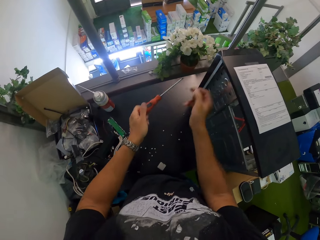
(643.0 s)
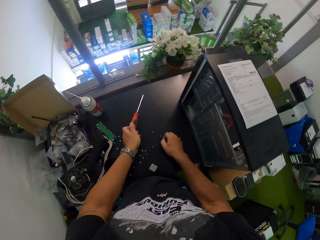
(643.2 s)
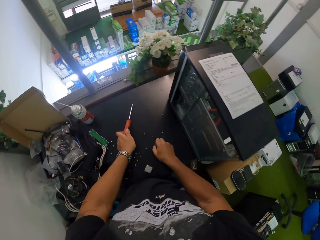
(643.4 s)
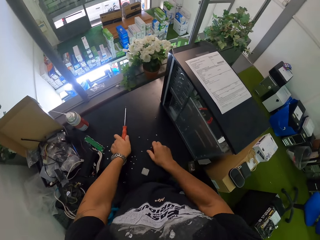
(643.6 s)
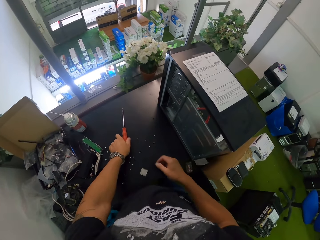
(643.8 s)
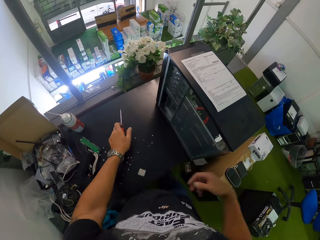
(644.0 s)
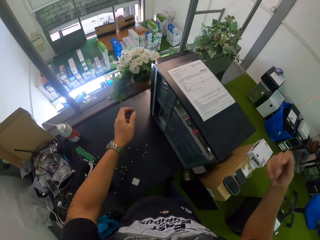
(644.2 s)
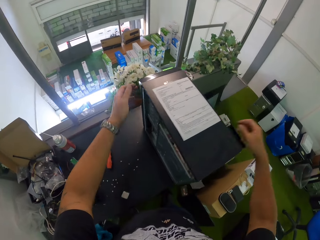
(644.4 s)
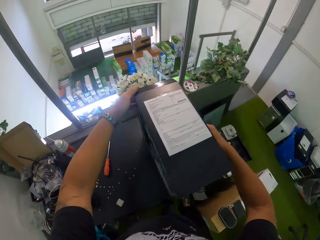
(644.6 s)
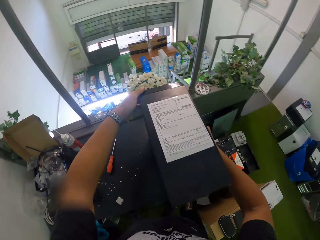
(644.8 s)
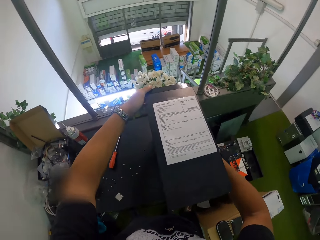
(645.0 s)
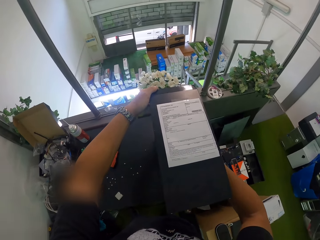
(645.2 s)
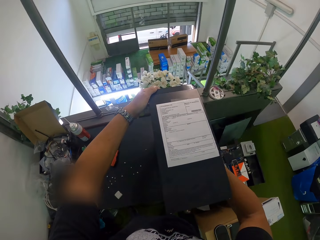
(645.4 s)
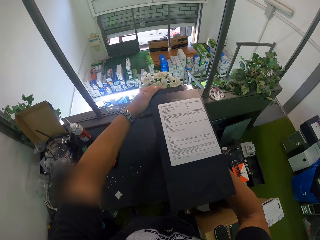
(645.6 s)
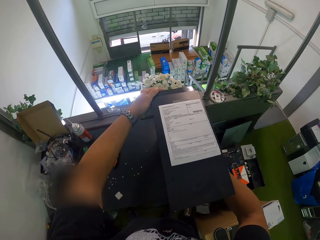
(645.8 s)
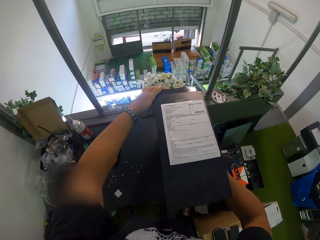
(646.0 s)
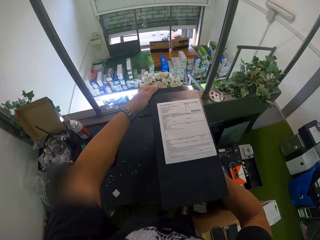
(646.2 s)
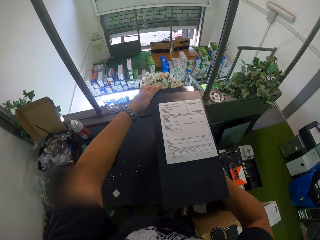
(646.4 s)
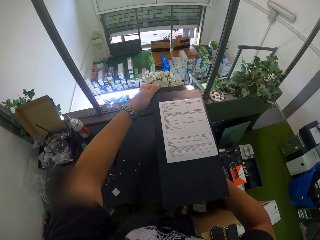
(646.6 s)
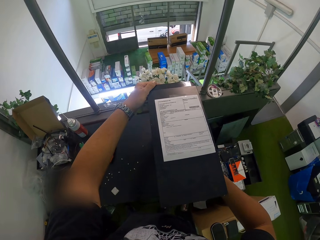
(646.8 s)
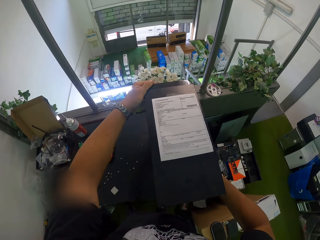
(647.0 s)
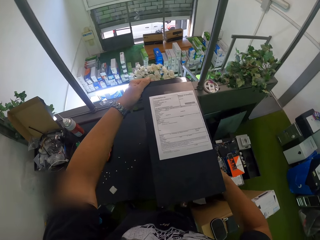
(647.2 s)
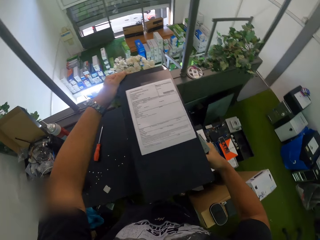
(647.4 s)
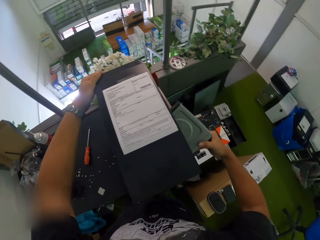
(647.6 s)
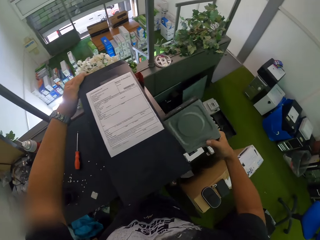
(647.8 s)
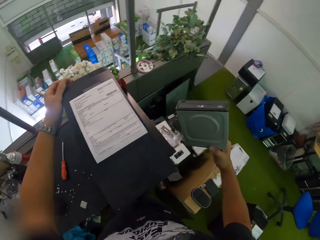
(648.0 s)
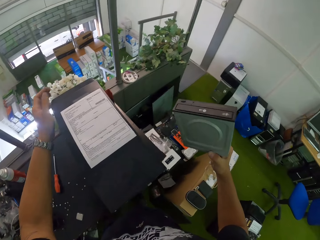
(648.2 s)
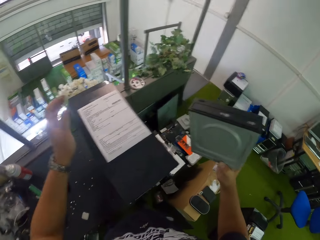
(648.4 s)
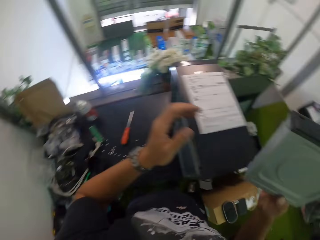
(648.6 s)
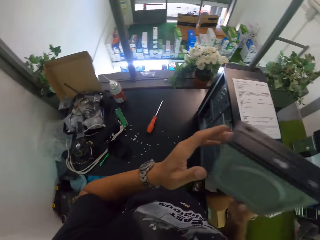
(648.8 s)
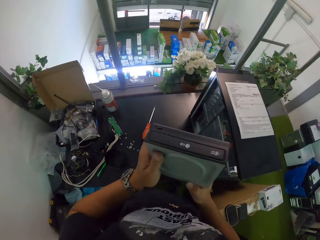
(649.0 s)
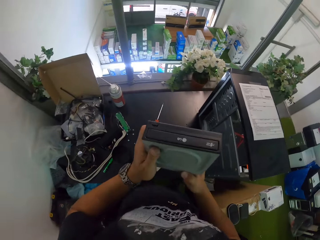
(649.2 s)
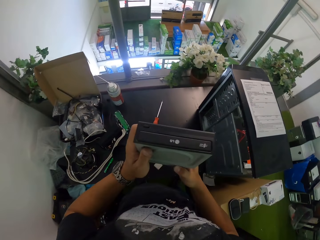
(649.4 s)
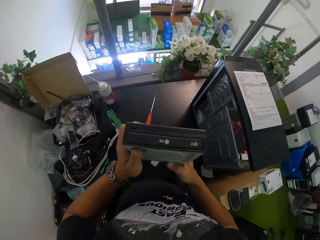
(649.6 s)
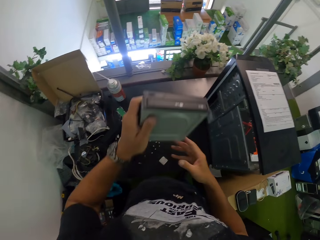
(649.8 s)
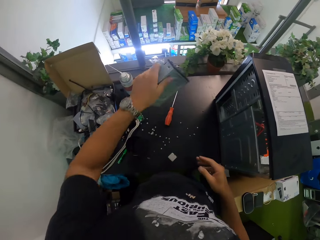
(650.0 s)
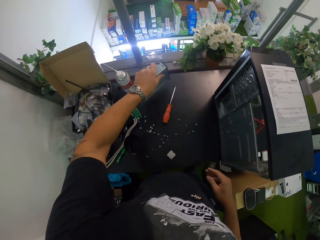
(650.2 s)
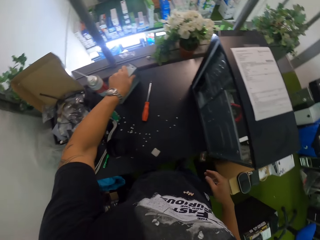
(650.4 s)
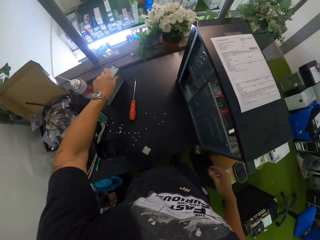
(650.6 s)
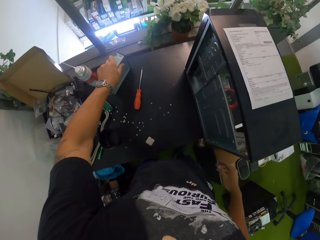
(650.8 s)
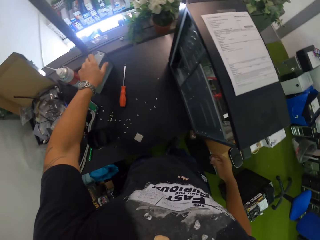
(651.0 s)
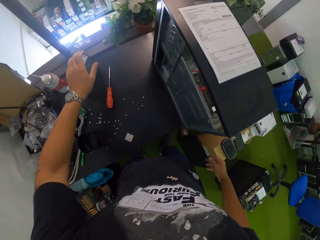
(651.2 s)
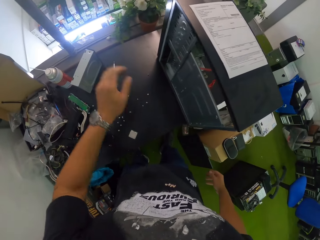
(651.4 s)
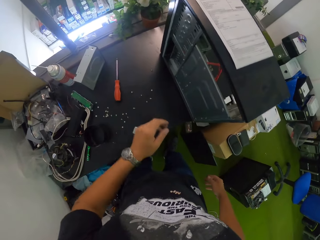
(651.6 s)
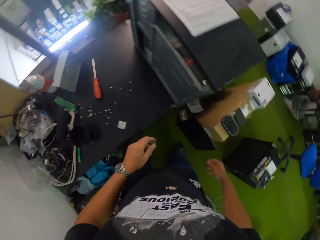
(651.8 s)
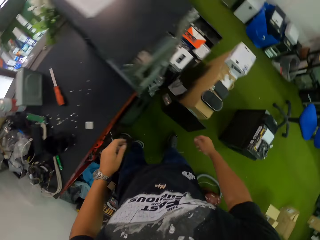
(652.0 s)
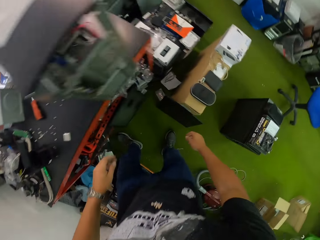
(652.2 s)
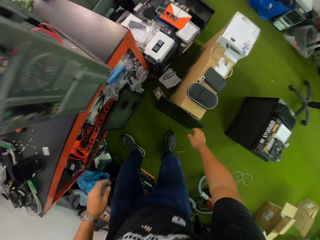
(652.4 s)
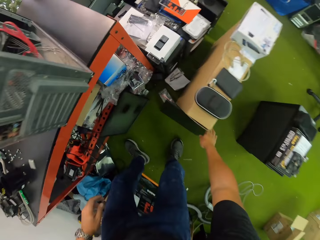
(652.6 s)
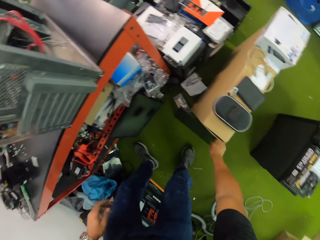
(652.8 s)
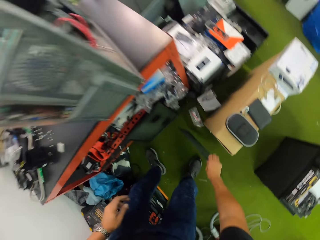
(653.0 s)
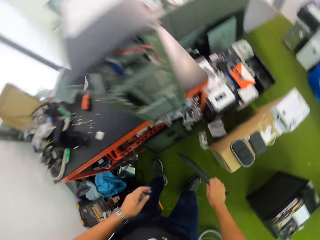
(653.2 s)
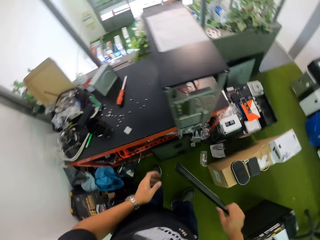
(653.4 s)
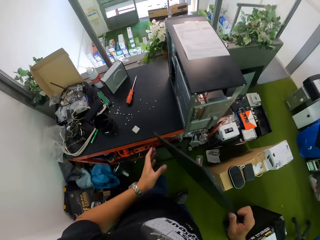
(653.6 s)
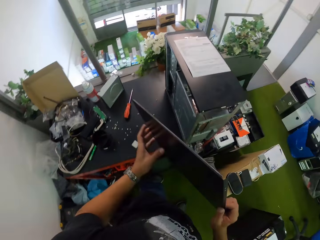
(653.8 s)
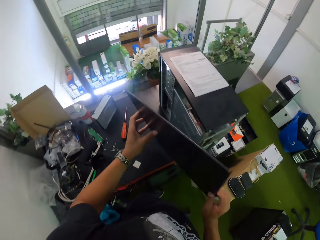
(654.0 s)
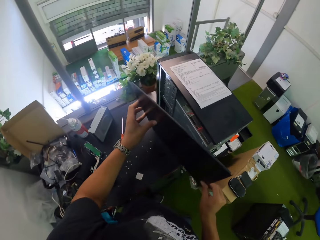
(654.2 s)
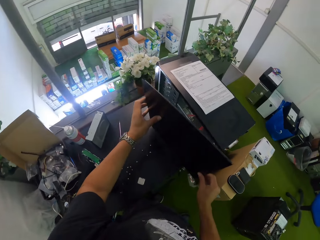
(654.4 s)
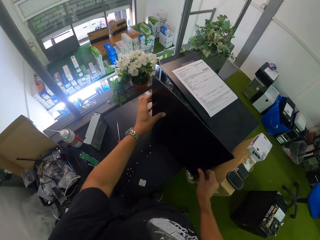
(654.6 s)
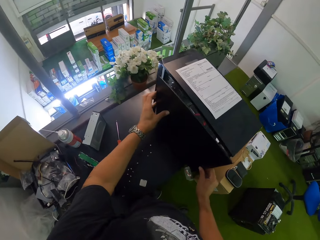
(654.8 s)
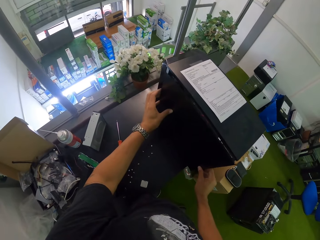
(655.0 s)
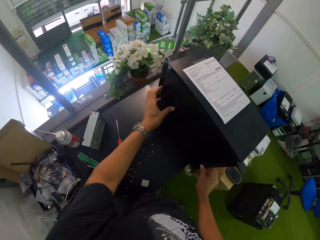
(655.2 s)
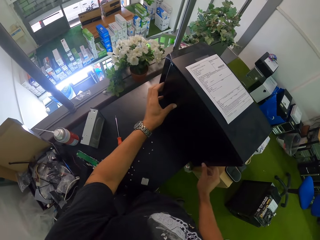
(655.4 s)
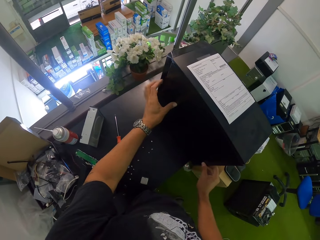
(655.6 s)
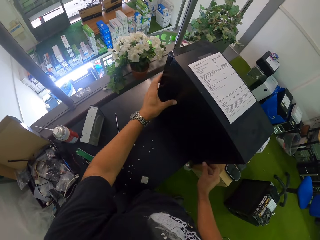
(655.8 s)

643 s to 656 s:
The camera wearer removes the screw with his hand. He drops the screw on the table. He drops the screwdriver on the table with his left hand. He holds the screw with both hands. He holds the CPU with his left hand. He removes the optical drive from the CPU with his right hand. He holds the optical drive with both hands. He drops the optical drive on the table with his left hand. He picks up the cover panel of the CPU from the floor with his right hand. He holds the cover panel with both hands. He places the cover panel of the CPU on the CPU with both hands.

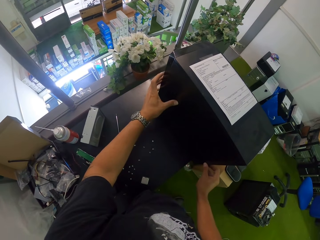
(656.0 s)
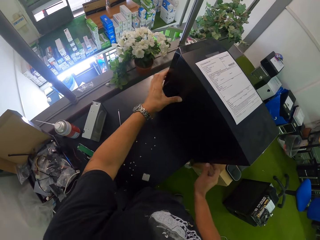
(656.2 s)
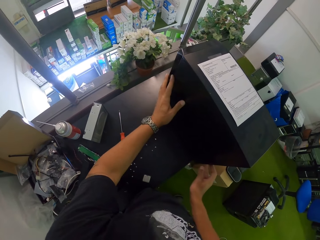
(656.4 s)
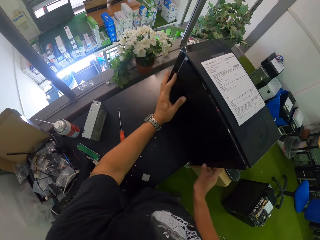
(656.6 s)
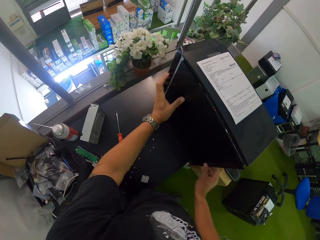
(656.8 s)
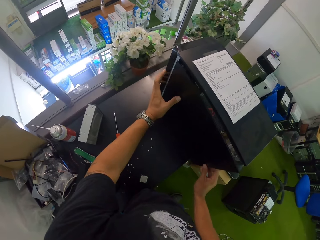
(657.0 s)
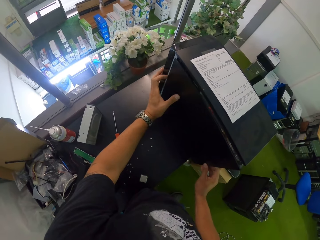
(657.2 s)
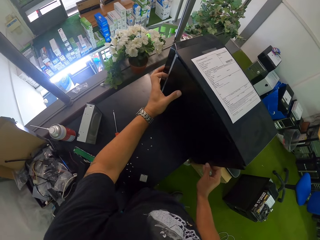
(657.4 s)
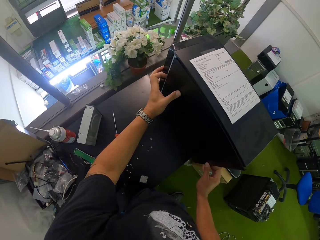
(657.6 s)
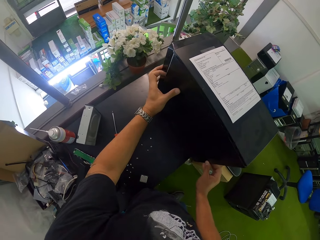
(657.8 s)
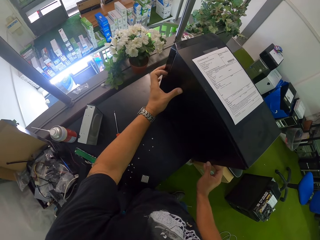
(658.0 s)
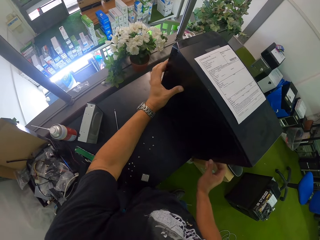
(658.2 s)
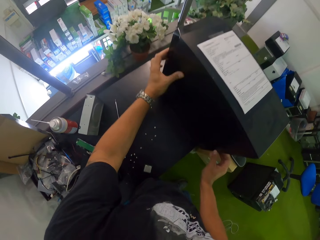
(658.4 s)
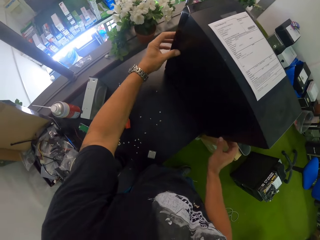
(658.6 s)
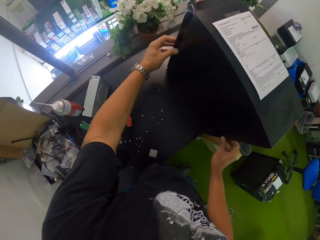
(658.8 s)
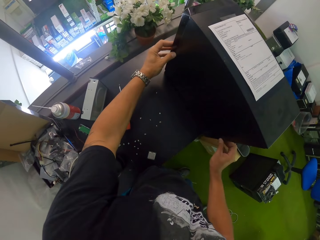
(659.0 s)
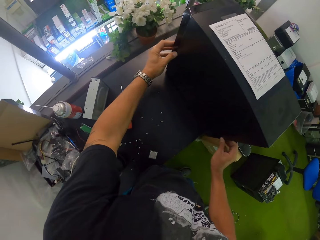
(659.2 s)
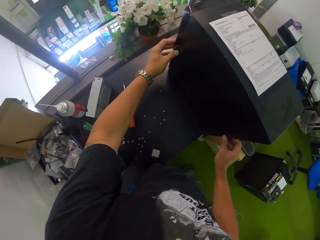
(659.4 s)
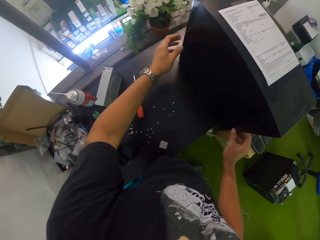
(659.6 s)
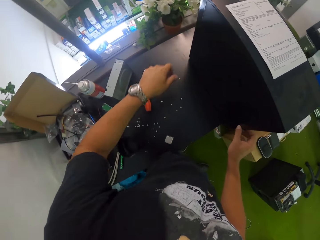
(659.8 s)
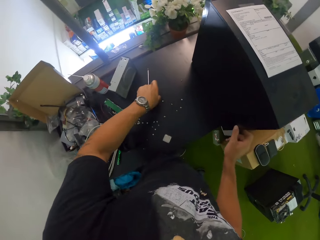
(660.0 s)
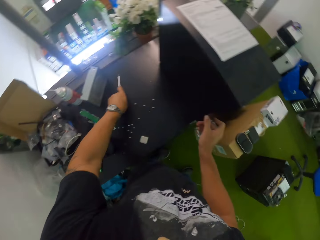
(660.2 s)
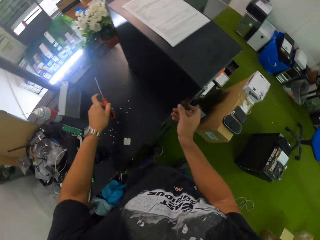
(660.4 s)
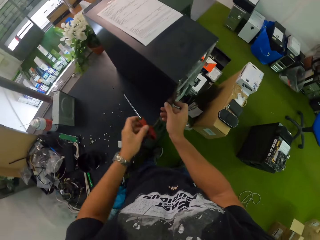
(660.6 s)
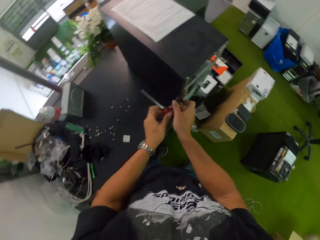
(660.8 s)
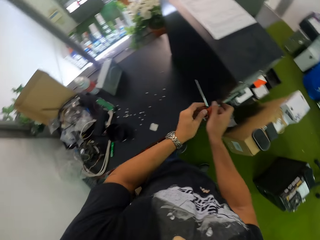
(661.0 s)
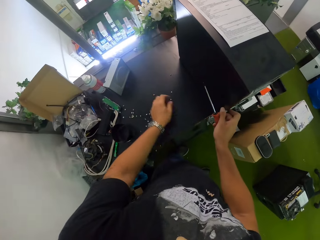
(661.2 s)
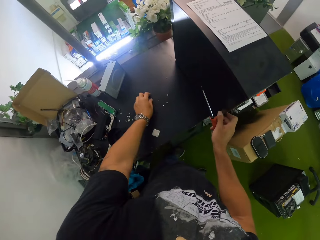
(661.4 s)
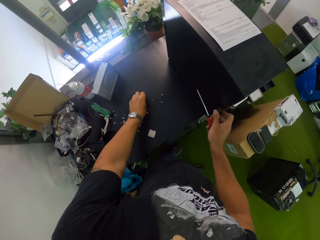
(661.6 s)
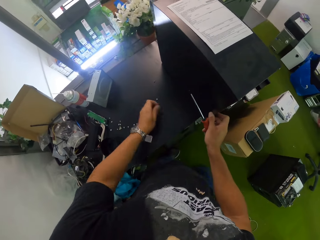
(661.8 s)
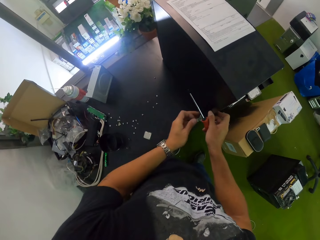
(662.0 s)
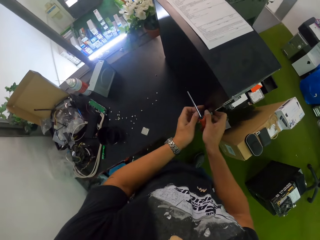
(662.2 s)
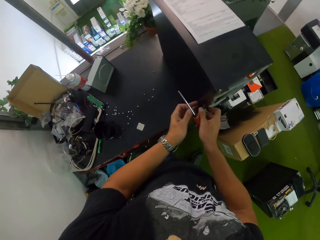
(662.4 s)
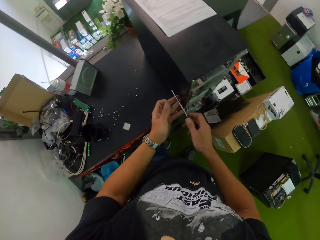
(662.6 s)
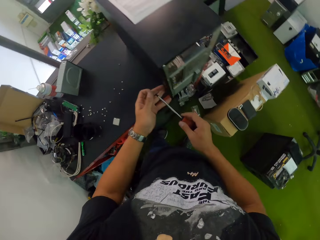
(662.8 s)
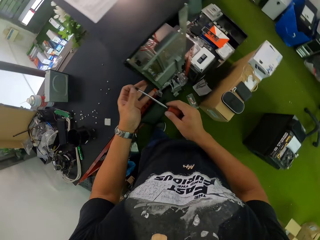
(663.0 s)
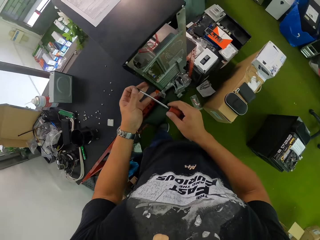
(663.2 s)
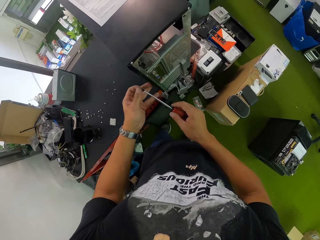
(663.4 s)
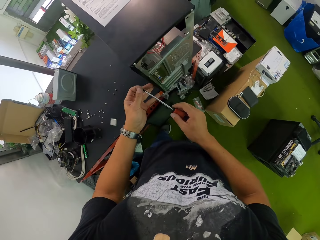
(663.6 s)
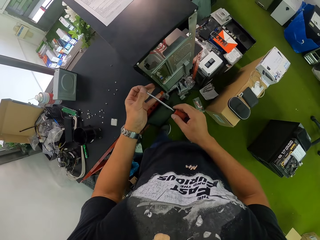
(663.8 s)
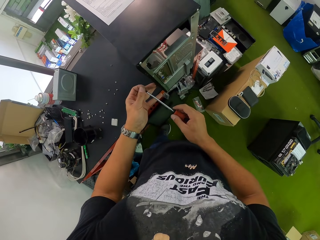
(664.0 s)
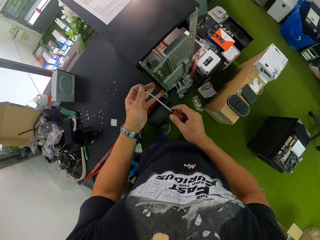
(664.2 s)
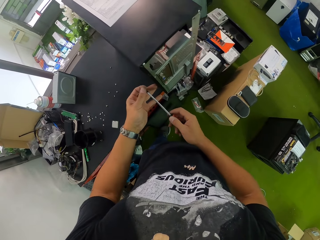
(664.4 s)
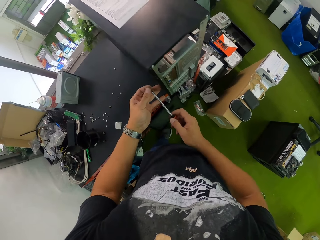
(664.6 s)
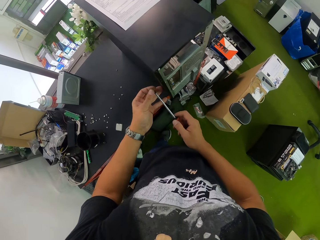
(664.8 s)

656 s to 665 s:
The camera wearer adjusts the cover on the CPU. He picks up the screwdriver from the table with his left hand. He passes the screwdriver from his left hand to his right hand. He picks up a screw from the table with his left hand. He touches the CPU with both hands. He places the screw on the screwdriver.
